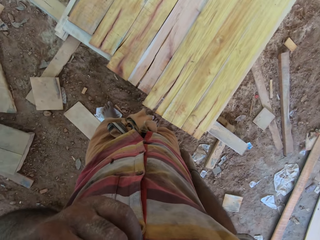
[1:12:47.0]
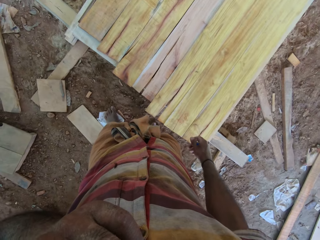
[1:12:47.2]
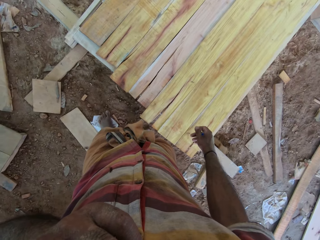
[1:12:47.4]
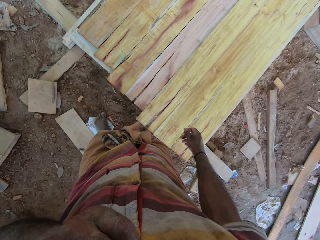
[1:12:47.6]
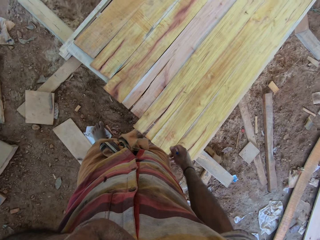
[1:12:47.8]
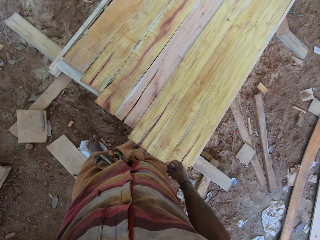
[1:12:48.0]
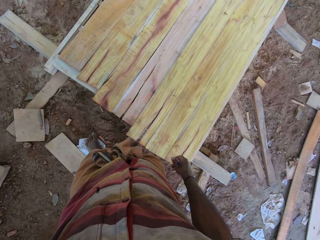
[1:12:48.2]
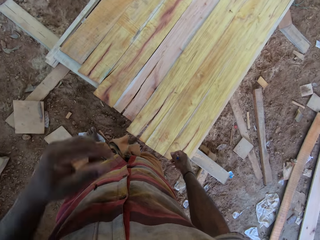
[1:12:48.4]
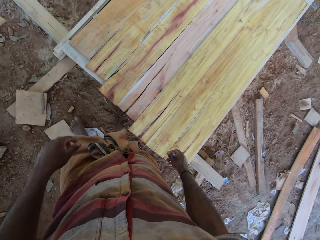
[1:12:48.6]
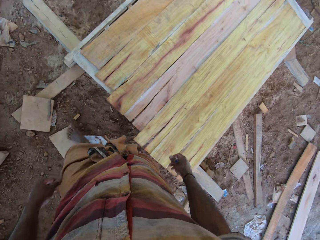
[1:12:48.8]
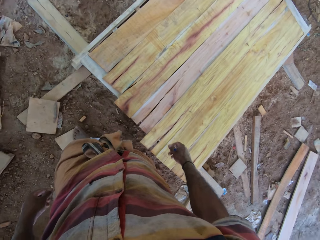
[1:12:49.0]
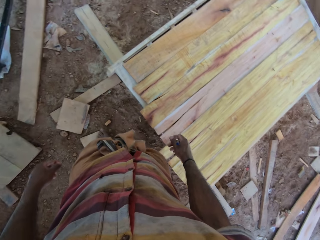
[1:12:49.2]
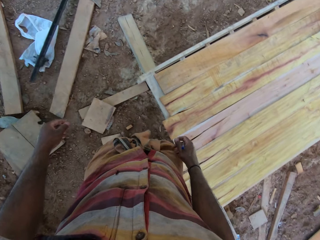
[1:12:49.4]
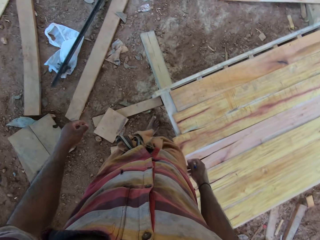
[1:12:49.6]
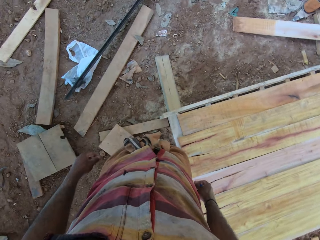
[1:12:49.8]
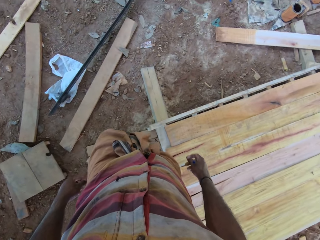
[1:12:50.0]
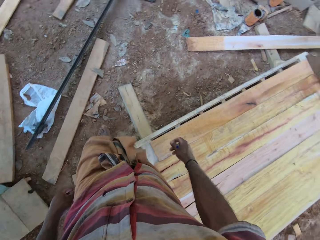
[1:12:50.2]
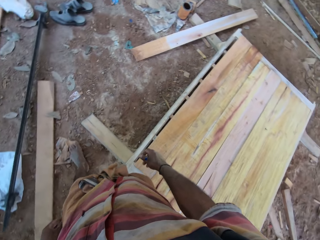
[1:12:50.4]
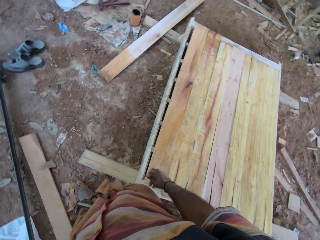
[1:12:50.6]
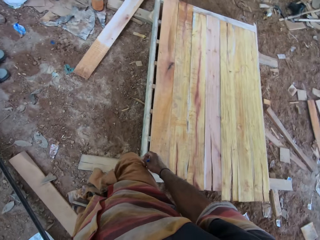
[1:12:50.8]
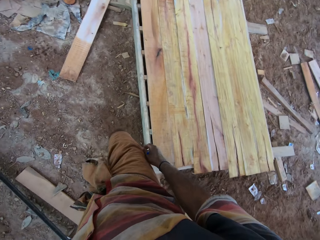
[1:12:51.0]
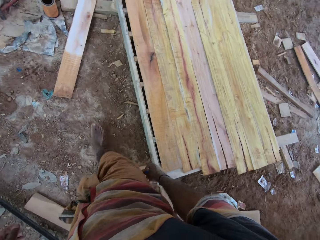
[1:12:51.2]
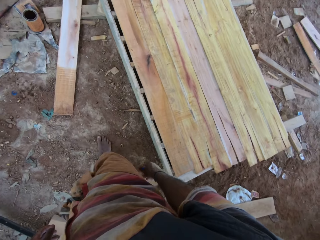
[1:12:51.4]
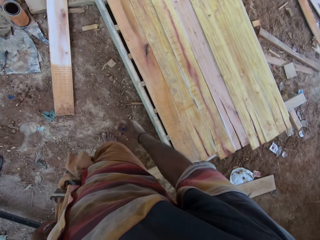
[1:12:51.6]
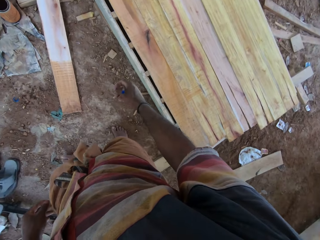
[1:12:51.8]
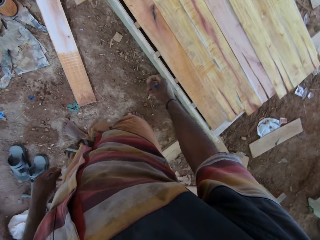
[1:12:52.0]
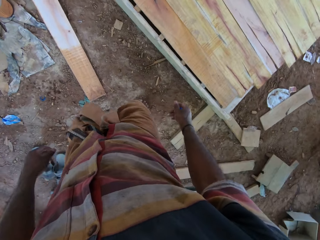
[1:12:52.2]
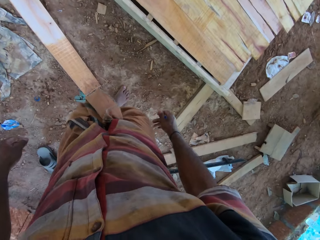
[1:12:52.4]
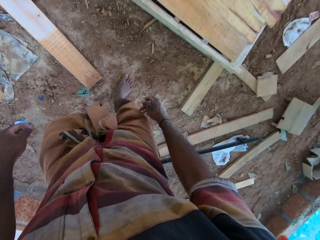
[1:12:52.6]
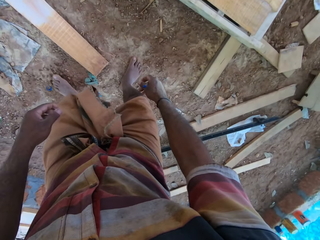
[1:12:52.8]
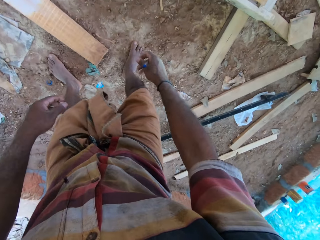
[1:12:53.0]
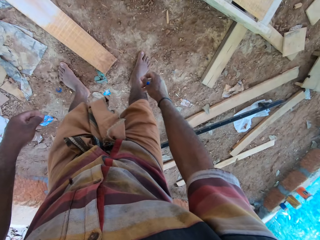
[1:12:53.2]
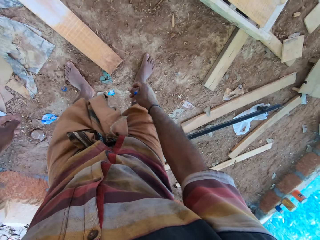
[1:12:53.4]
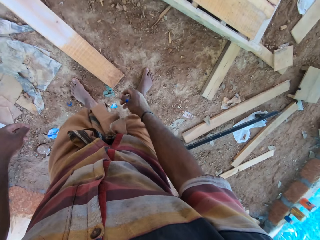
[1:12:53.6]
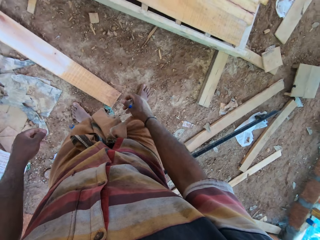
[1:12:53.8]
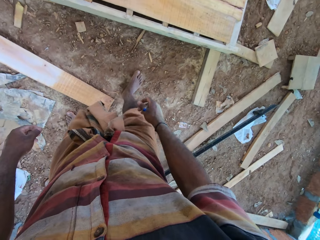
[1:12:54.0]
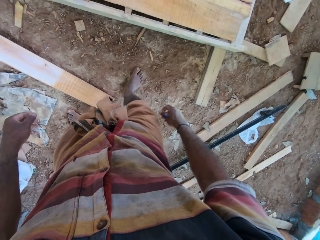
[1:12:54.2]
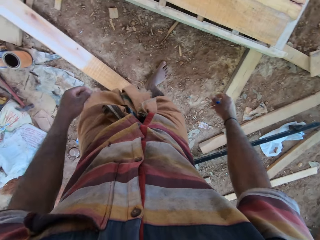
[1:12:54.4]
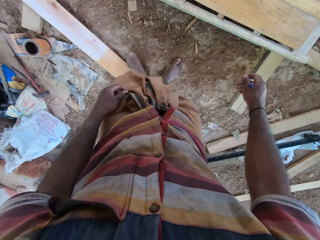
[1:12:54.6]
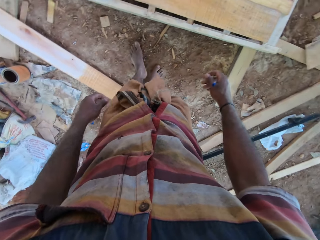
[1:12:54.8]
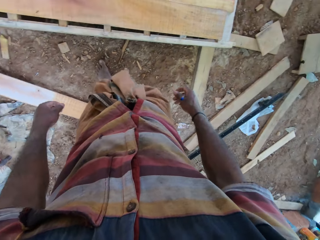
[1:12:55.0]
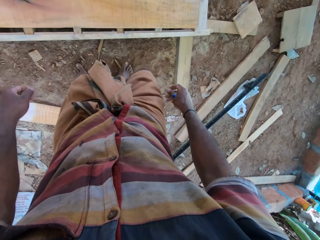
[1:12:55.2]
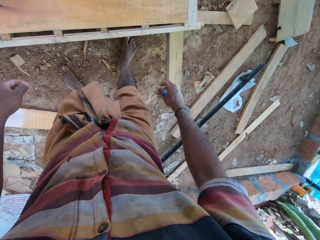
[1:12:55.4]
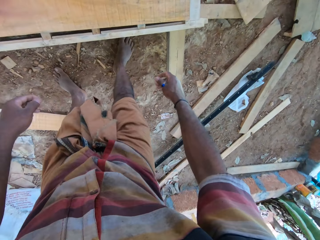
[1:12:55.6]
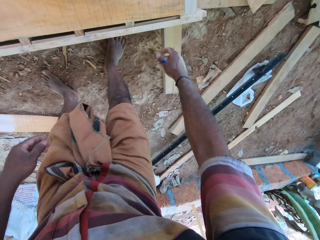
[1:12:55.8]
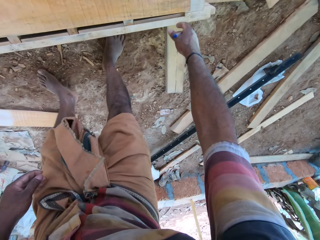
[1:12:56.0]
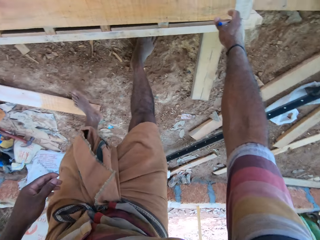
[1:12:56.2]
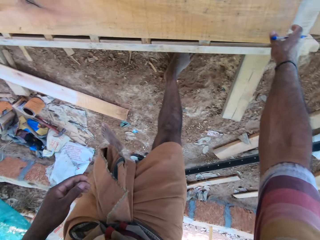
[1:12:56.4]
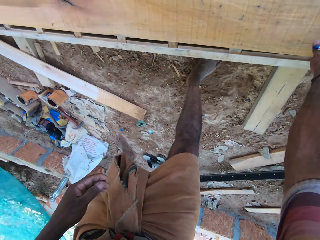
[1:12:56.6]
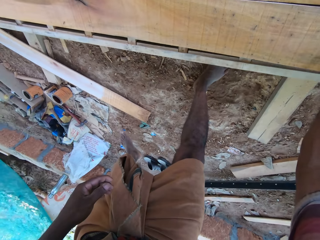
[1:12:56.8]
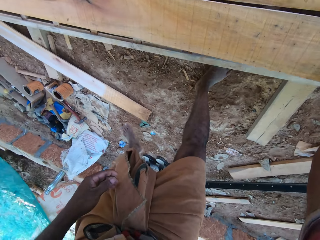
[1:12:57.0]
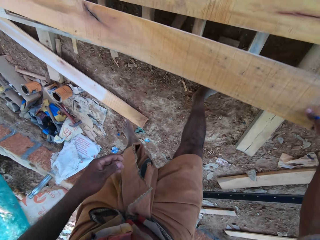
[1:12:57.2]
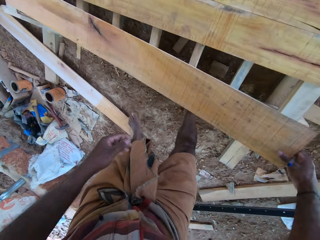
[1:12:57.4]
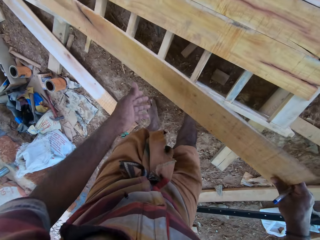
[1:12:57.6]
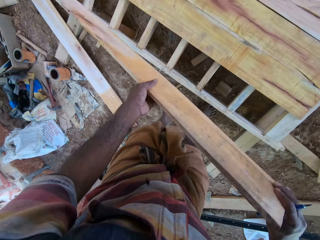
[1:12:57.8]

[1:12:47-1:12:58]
The camera wearer raises the left hand towards something. They withdraw the left hand from something. They walk on the workshop towards the timber. They pick up the wood.

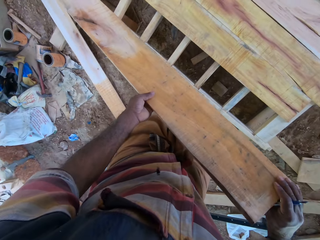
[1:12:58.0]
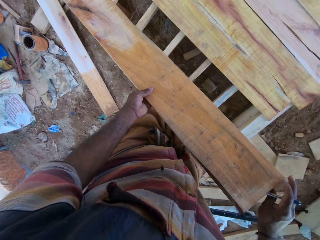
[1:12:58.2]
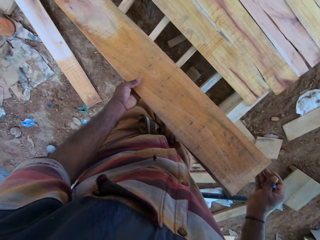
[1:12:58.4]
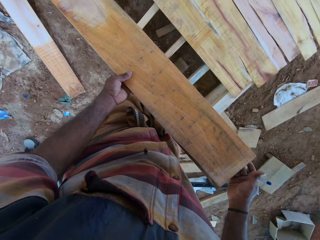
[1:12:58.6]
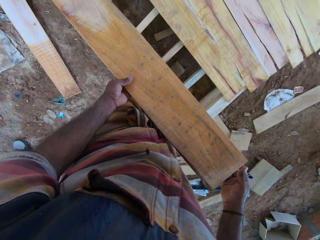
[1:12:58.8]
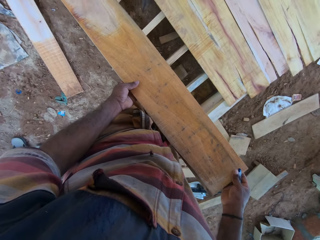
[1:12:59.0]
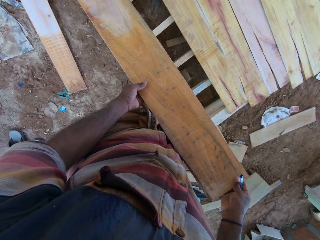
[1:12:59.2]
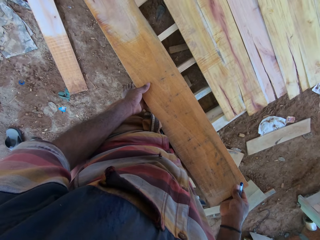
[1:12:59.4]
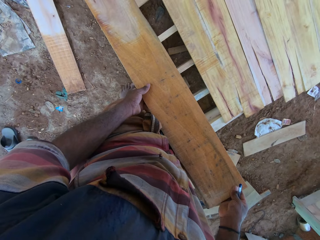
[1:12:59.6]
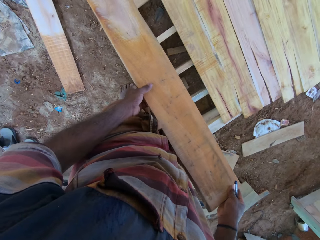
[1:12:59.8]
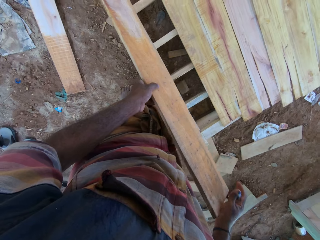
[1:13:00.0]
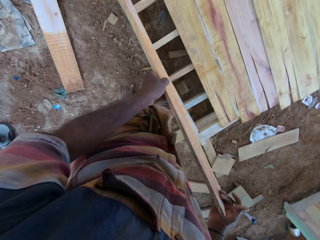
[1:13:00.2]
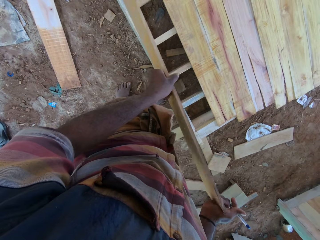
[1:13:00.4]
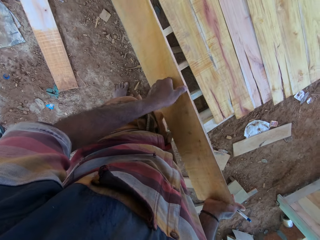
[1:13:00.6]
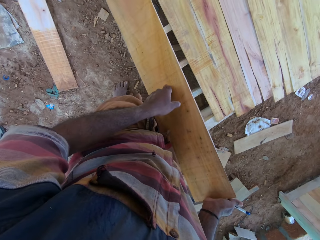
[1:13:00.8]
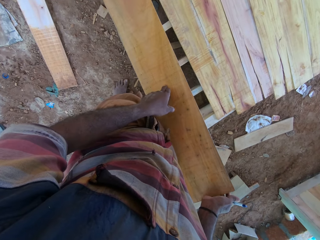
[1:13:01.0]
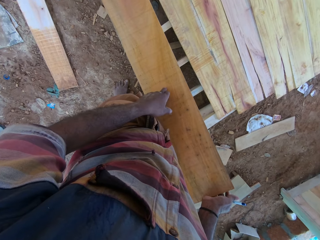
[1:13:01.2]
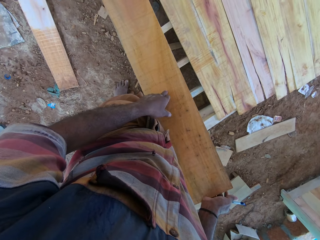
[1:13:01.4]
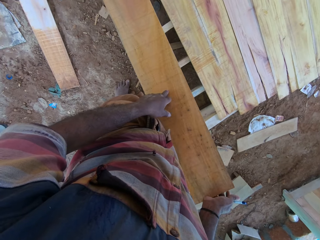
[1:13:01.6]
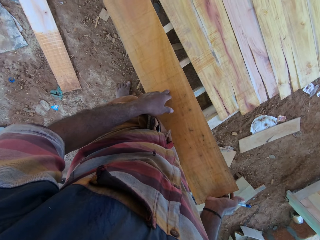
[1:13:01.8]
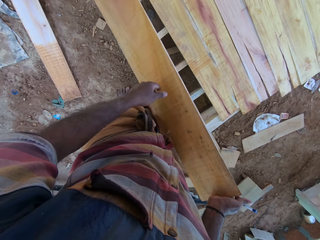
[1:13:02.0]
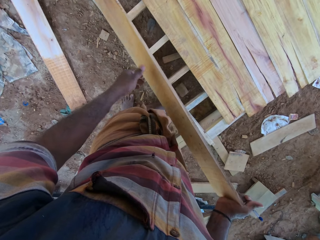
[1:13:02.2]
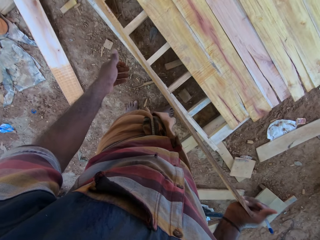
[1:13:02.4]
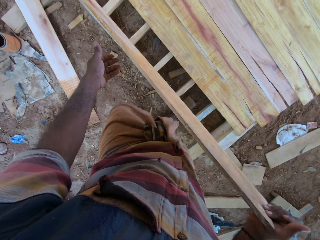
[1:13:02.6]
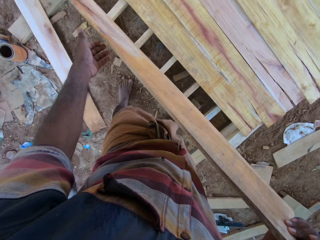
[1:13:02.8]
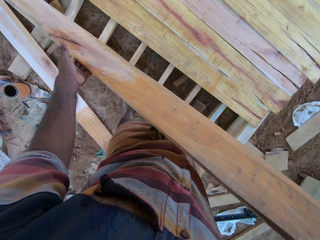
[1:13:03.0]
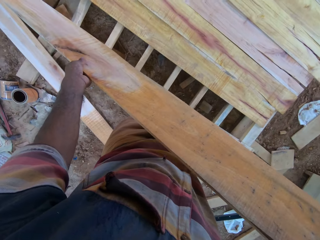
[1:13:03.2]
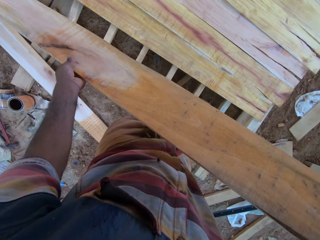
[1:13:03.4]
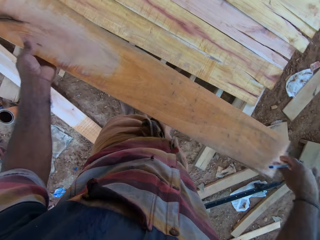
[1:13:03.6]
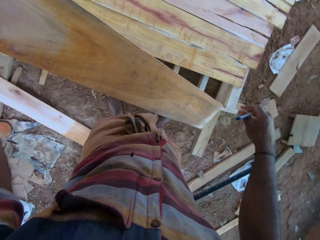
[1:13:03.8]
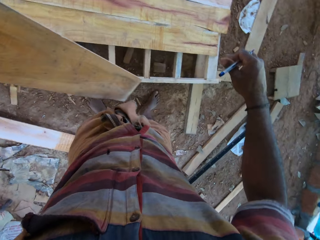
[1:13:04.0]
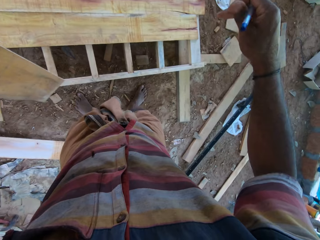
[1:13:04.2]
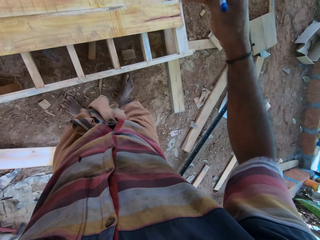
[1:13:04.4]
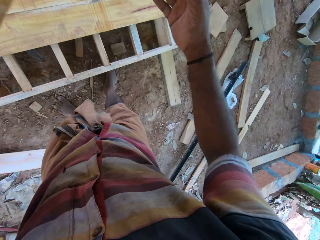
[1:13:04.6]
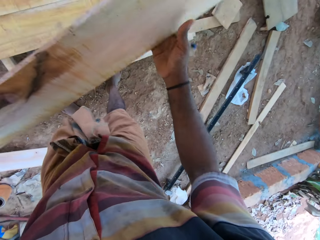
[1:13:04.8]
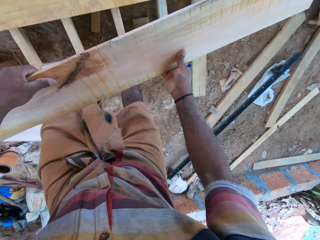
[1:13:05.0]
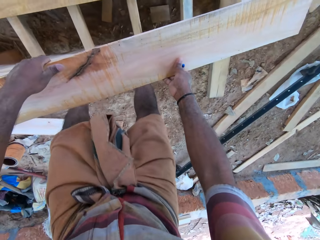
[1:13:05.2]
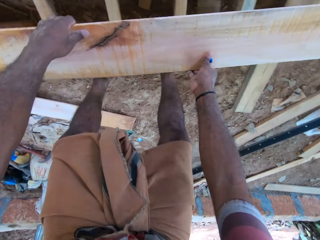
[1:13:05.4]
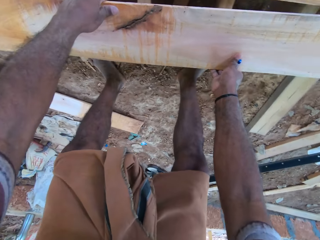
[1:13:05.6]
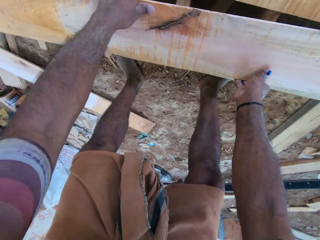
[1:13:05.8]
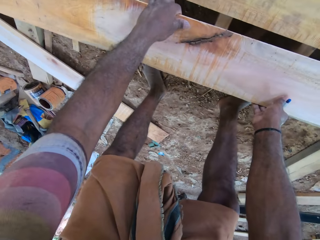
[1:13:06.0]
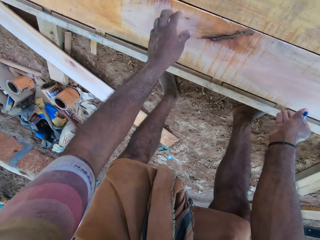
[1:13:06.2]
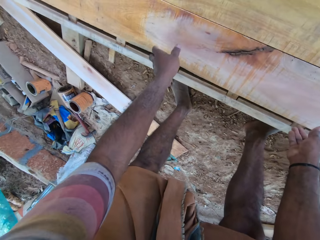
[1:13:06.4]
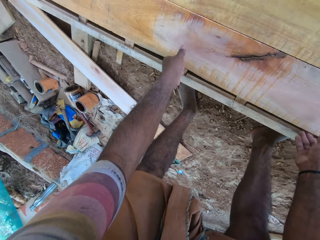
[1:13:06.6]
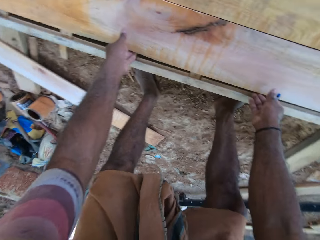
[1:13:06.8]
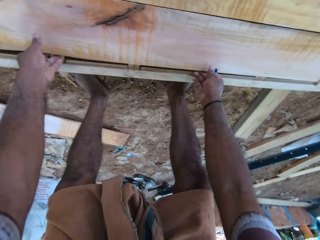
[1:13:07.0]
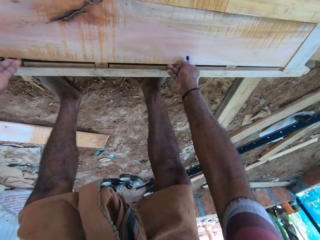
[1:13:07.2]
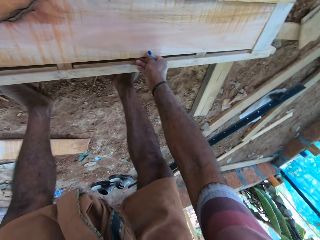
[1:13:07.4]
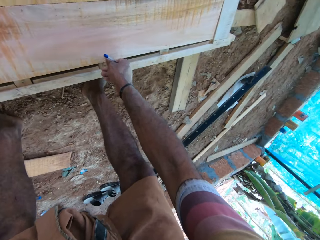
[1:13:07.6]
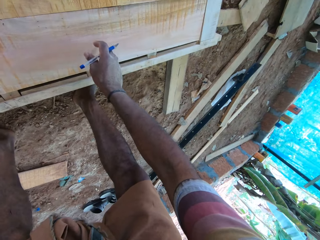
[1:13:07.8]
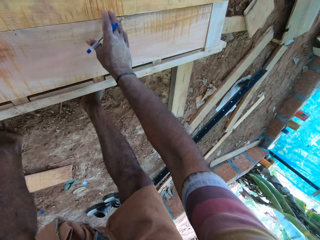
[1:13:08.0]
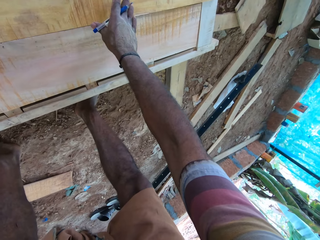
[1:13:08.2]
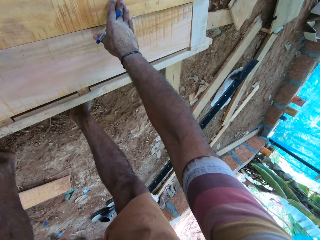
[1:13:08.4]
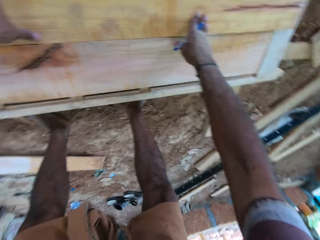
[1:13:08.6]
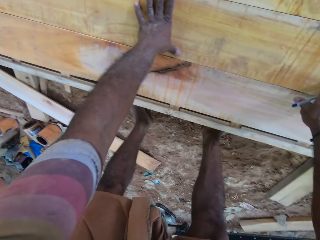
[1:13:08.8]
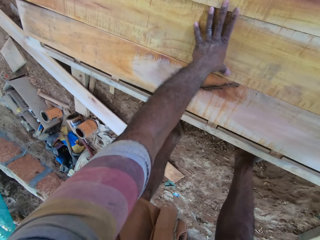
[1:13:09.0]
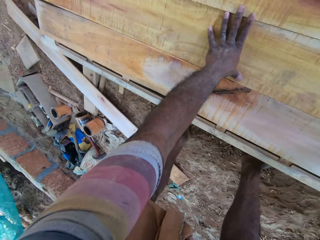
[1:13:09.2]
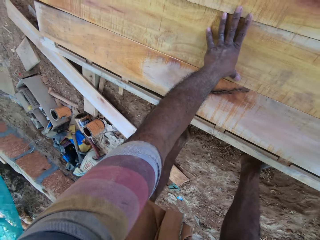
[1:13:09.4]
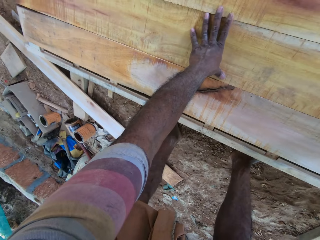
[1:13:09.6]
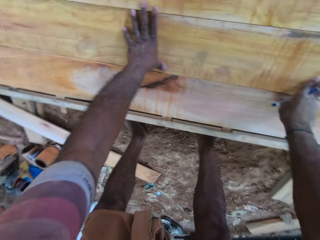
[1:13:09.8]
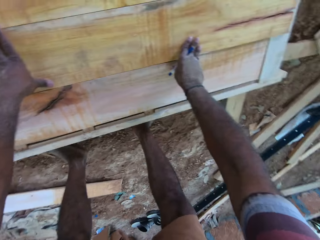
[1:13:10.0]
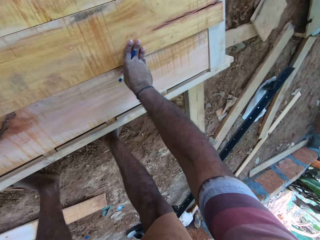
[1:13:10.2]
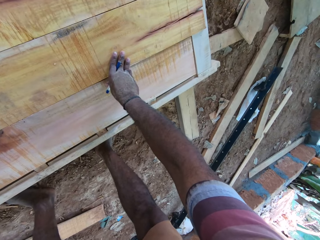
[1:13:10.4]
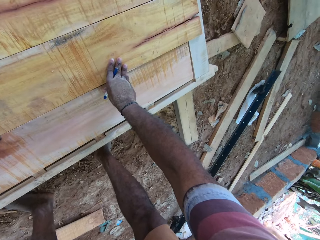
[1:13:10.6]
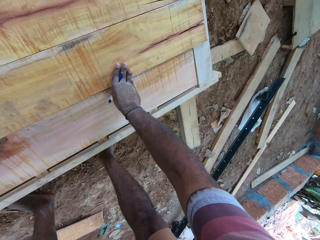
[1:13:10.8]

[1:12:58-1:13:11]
The camera wearer holds the wood or timber. They look at the wood. They turn the wood. They hold the wood with the hands. They turn the wood with the left hand. They hold the wood with the hands. They place the timber on the table. They put the hands on the wood. They look at the wood. They turn around the timber.
